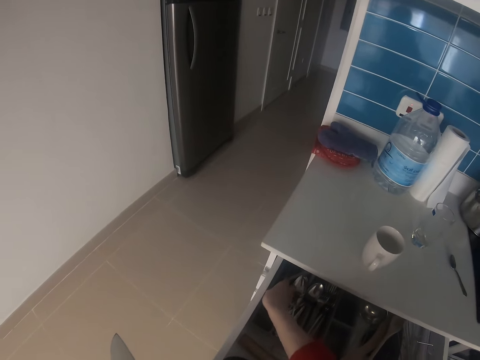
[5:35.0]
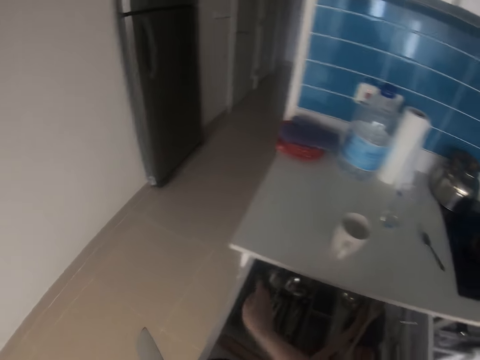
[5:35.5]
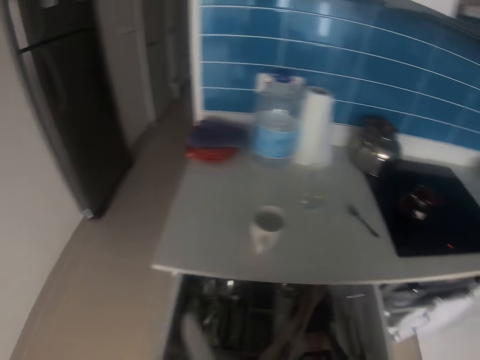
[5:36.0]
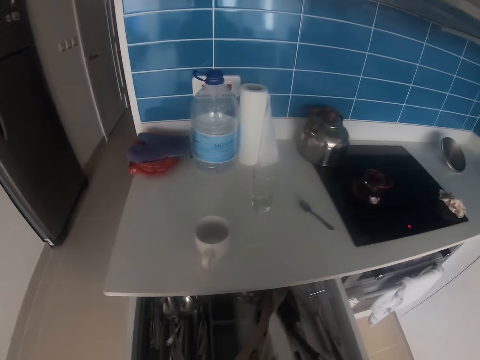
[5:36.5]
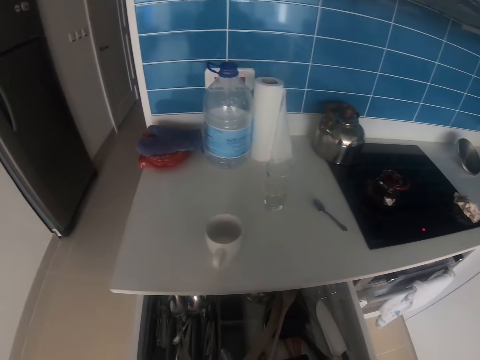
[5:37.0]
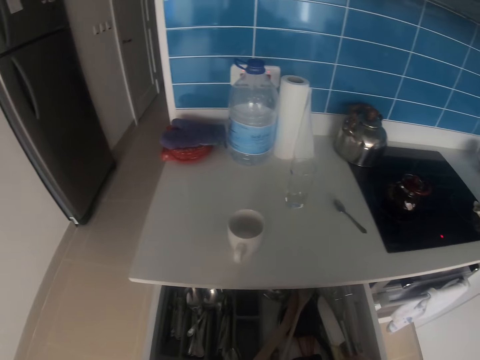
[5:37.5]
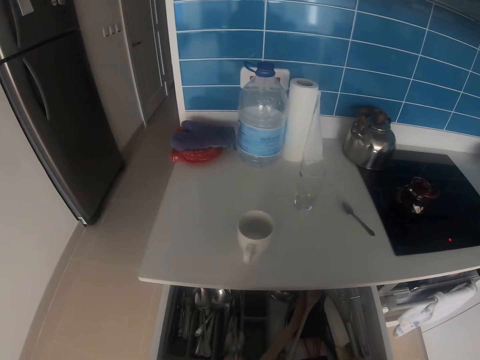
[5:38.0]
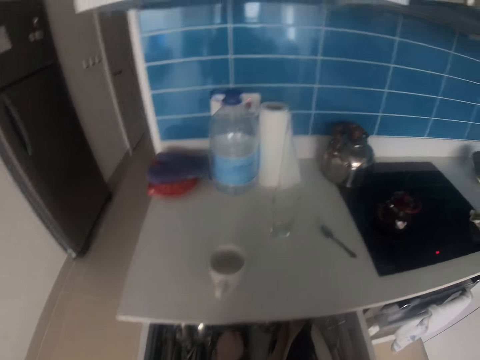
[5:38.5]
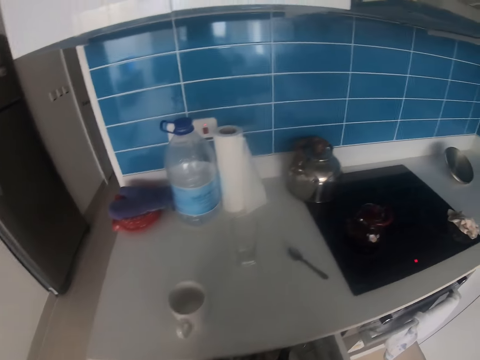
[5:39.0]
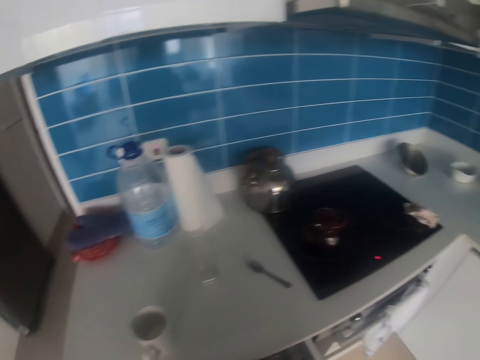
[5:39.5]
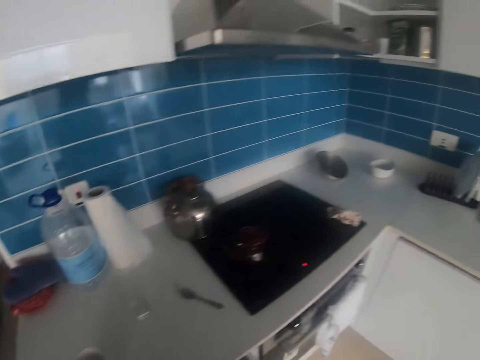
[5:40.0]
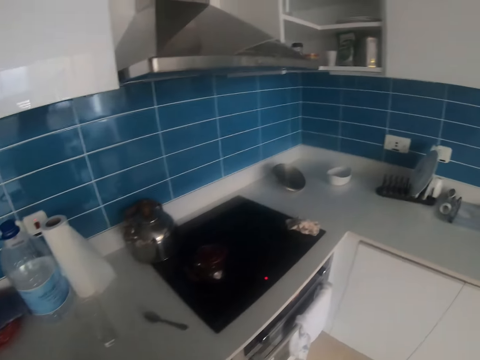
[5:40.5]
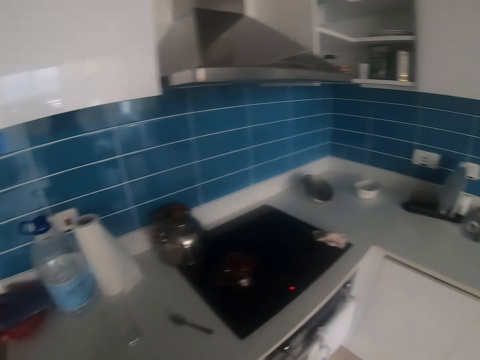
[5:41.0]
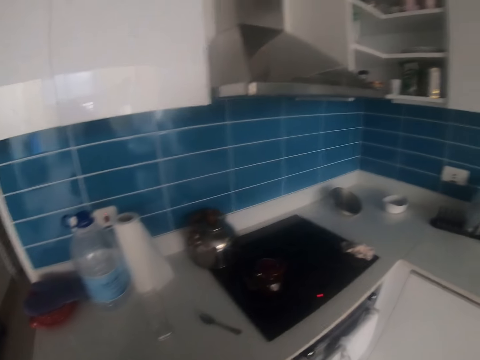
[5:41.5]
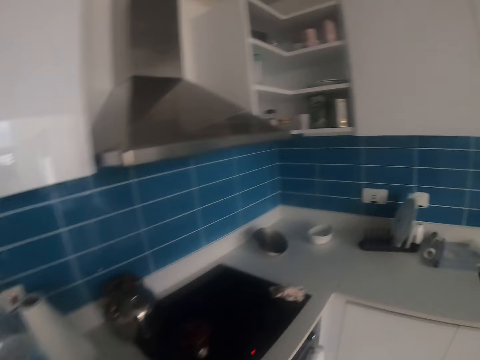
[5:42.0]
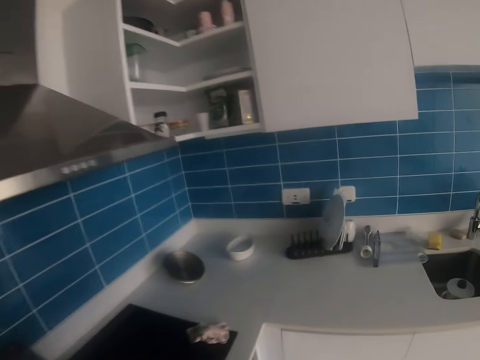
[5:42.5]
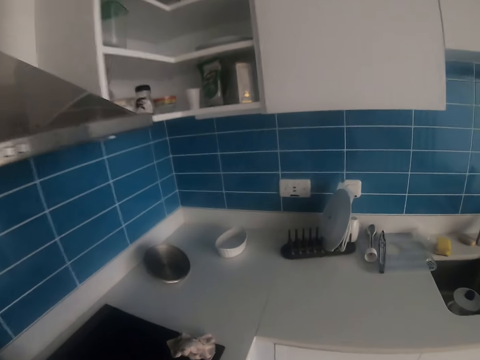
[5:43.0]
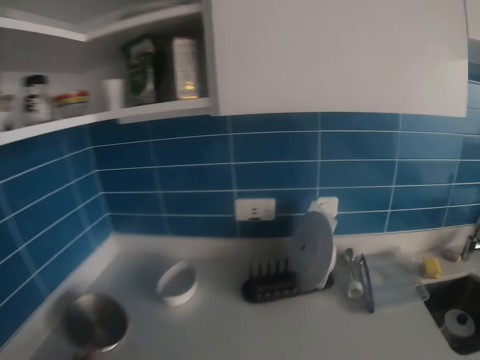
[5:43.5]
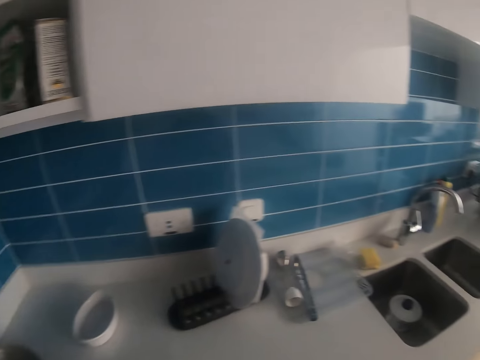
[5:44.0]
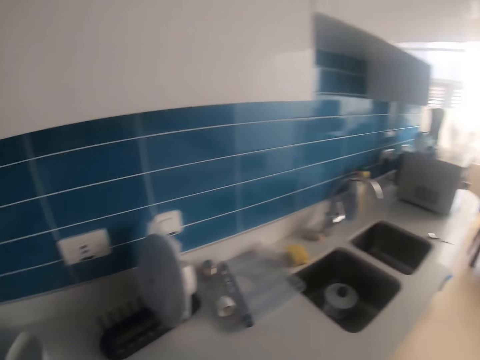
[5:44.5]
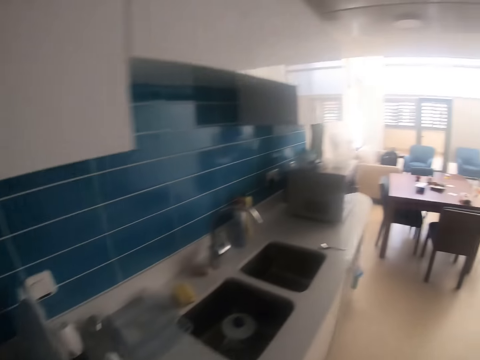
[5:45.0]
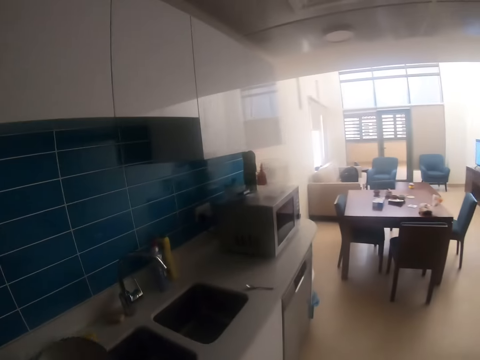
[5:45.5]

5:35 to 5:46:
The camera wearer arranges the knives in the cabinet. They look around. They turn around. They pick up the lid on the table.

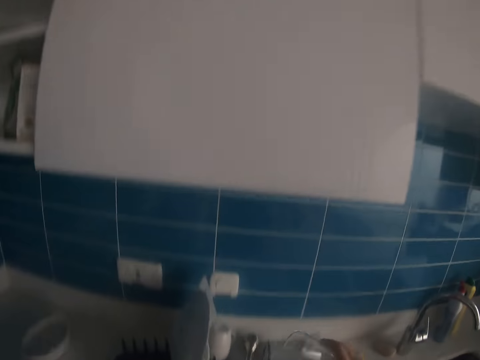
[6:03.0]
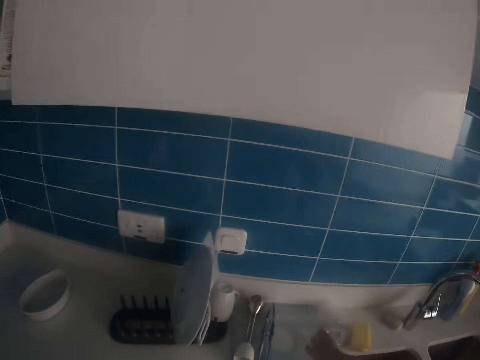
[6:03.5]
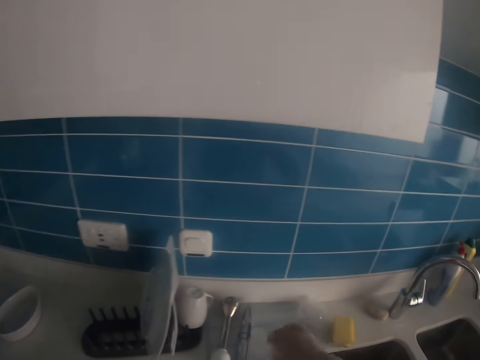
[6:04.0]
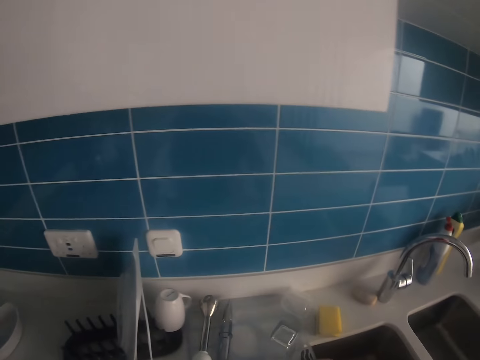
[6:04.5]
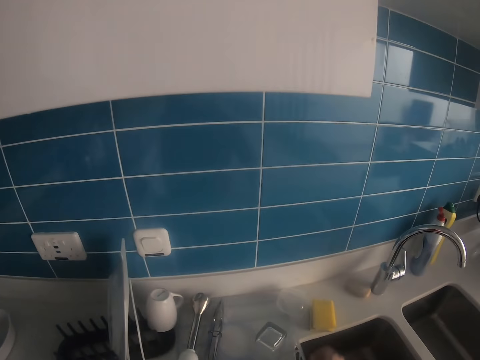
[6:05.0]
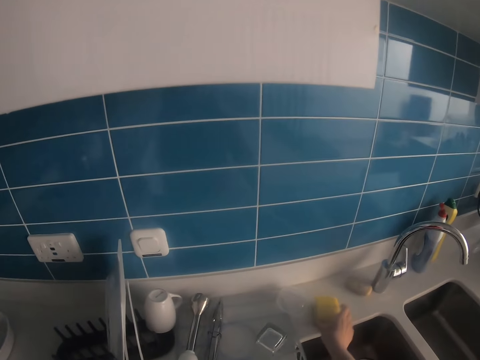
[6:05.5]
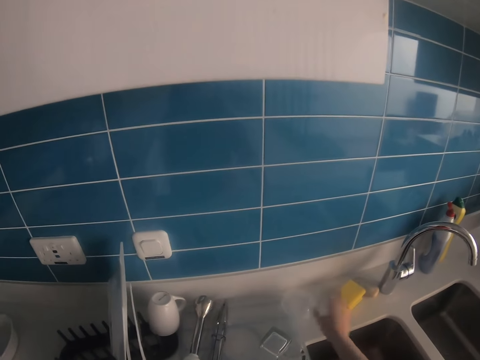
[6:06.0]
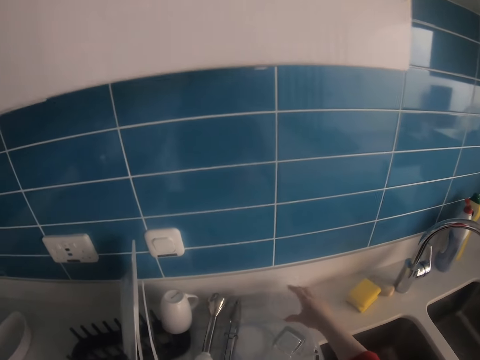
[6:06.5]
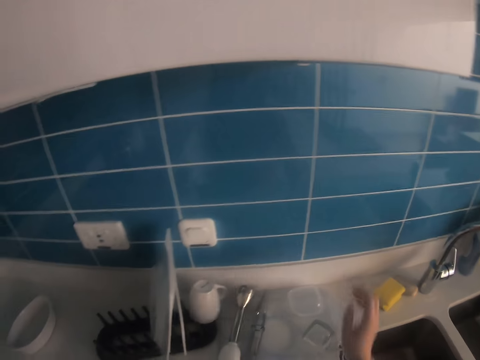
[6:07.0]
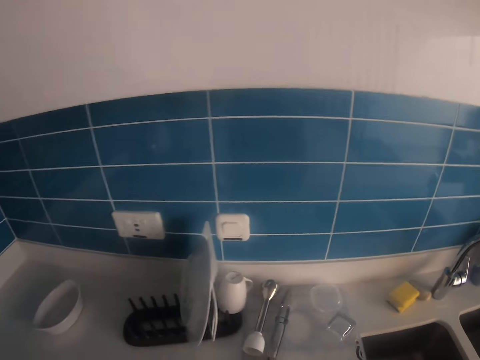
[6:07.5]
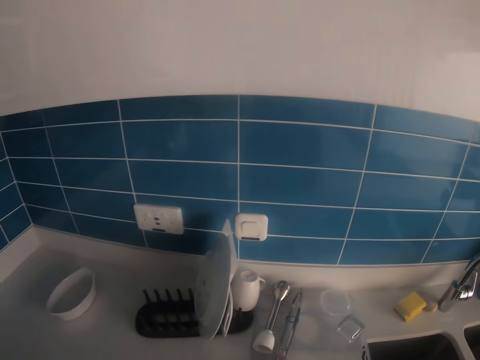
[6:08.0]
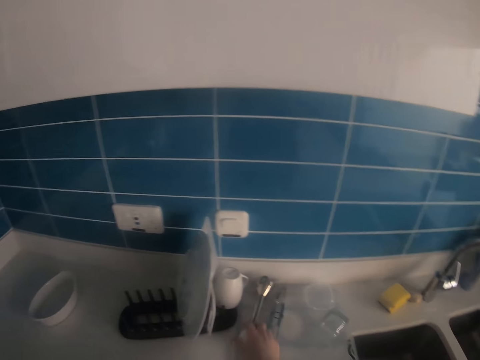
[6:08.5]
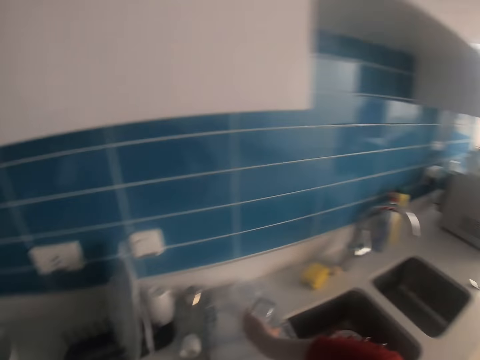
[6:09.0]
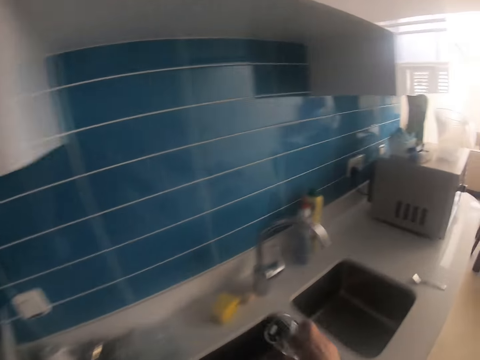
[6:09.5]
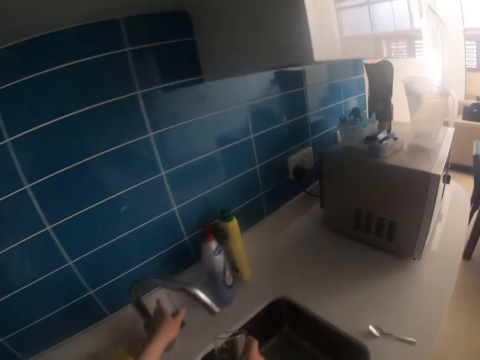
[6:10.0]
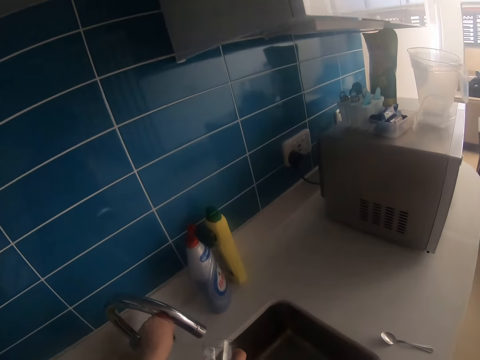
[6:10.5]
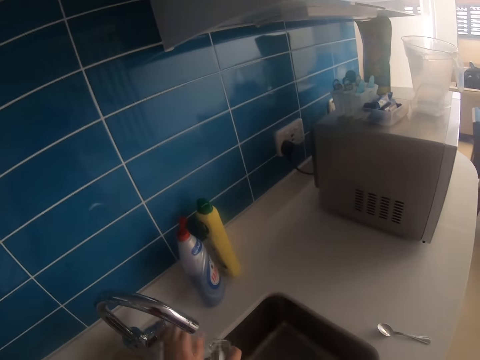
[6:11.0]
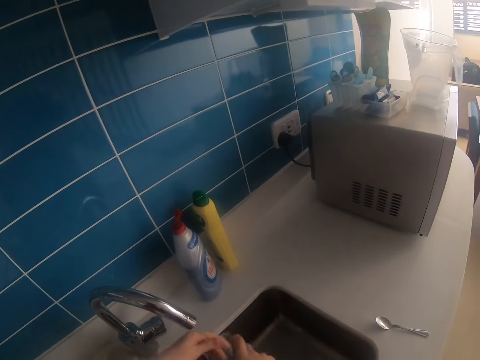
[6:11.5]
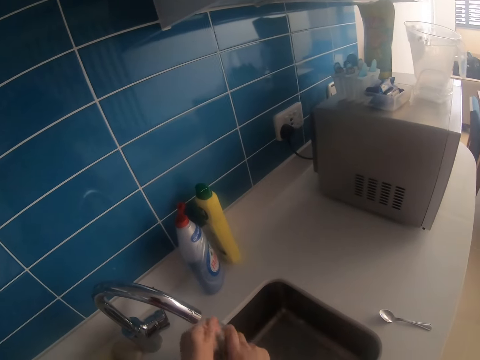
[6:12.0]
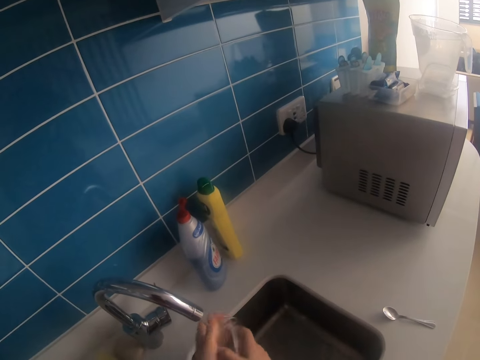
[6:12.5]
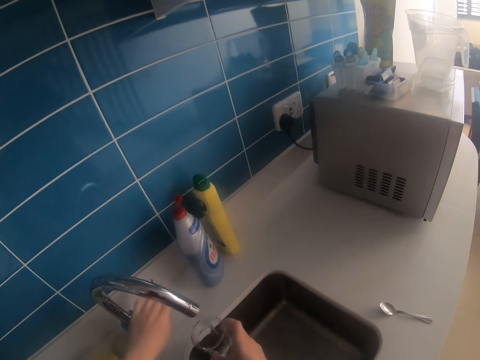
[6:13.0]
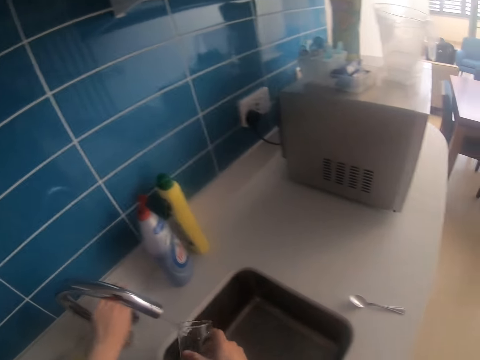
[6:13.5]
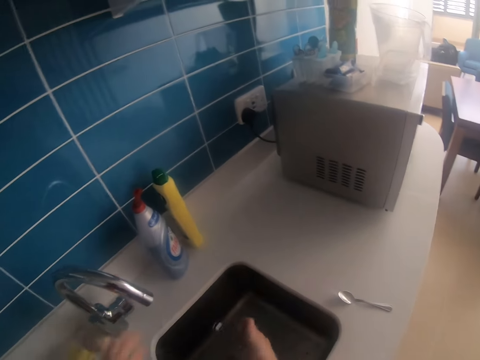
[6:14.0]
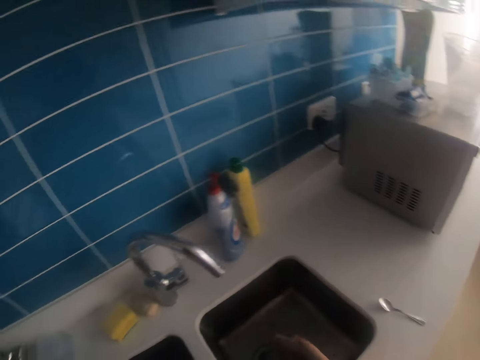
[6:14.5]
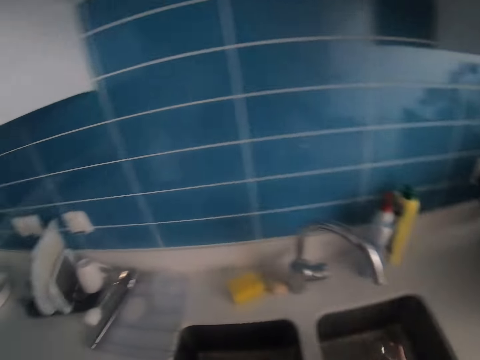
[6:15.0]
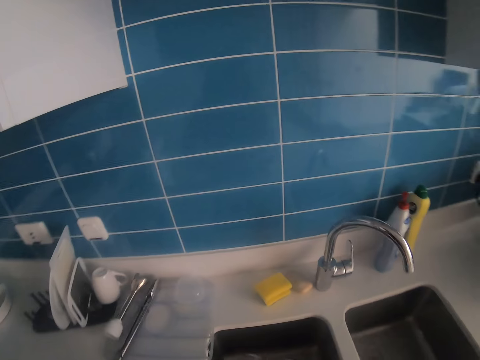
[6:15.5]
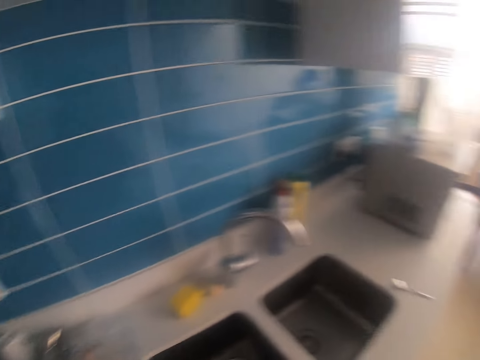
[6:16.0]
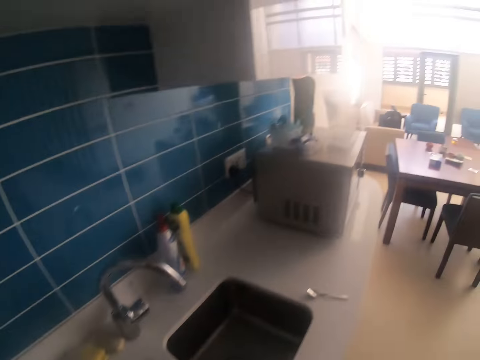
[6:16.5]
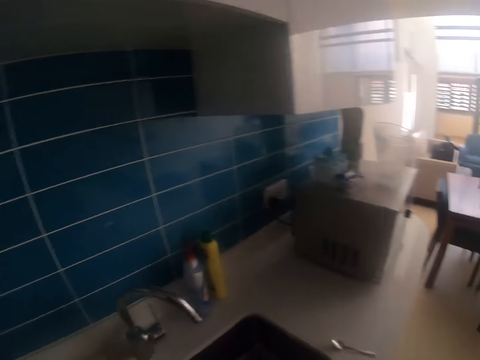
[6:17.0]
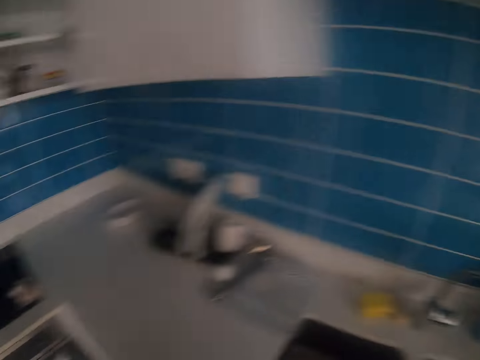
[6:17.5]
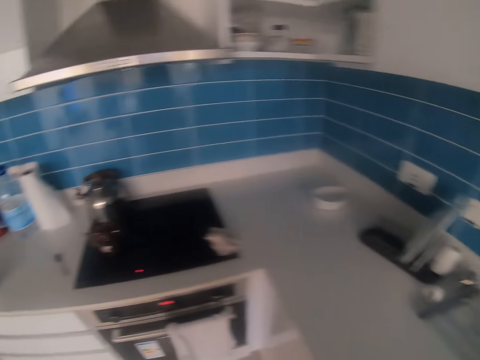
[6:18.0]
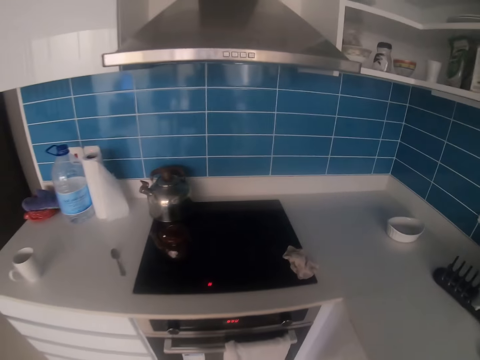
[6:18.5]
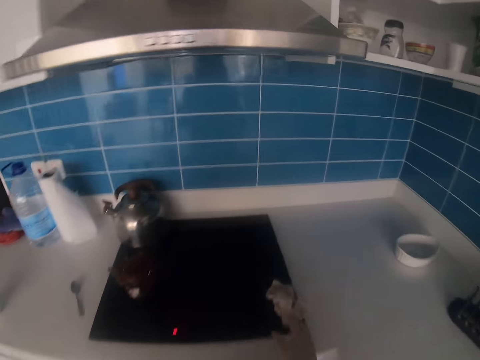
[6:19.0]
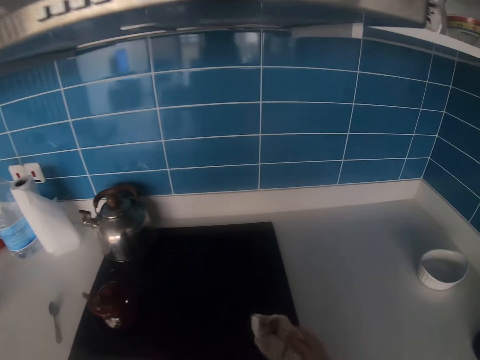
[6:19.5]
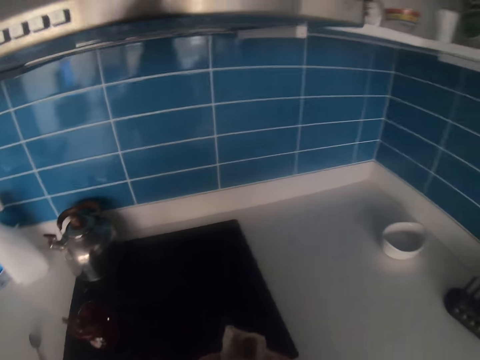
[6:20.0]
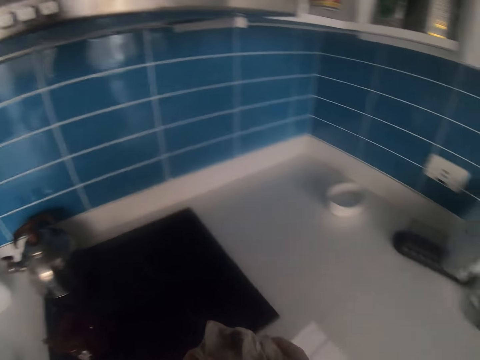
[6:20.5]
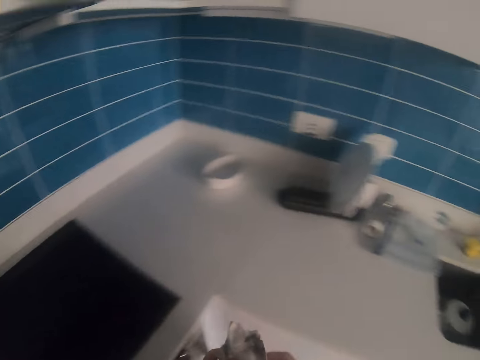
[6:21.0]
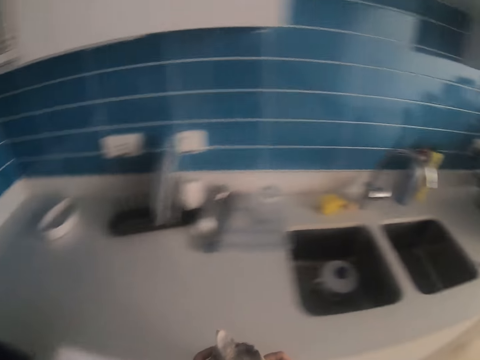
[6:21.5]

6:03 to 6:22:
The camera wearer puts the glass down. They arrange the counter. They pull the glass away, push the soap away and put the bowl away. They pick up the glass. They open the tap. They wash the glass. They close the tap. They put the glass on the table. They turn around. They look around. They pick up the kitchen towel.
